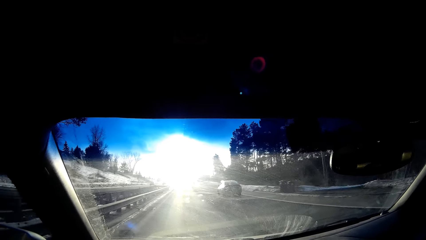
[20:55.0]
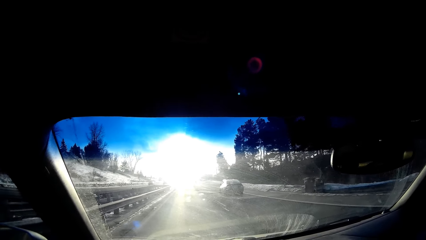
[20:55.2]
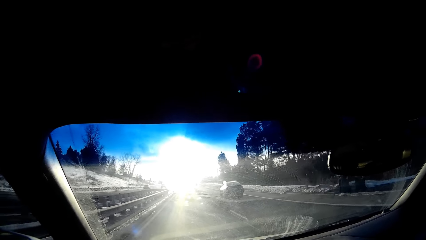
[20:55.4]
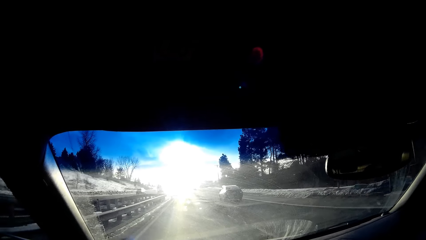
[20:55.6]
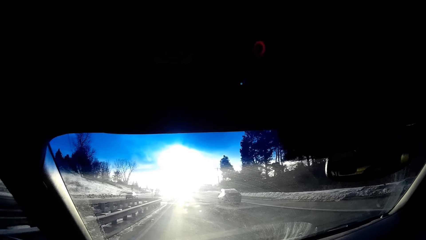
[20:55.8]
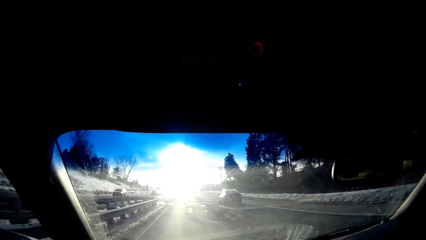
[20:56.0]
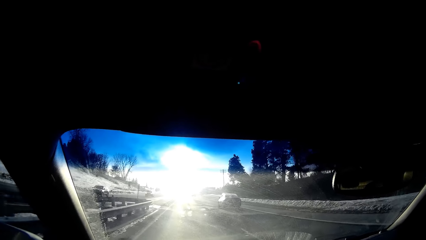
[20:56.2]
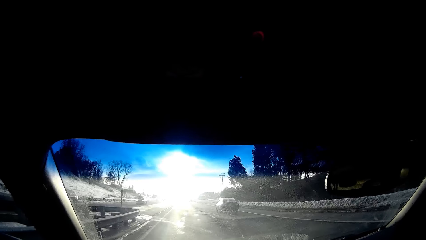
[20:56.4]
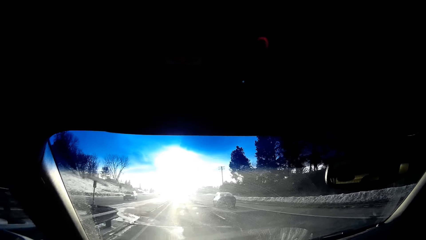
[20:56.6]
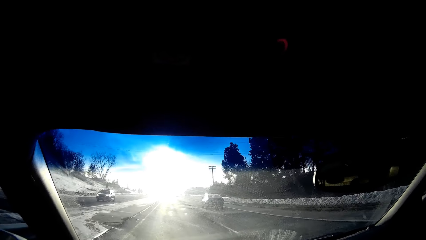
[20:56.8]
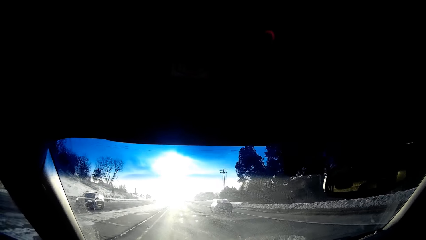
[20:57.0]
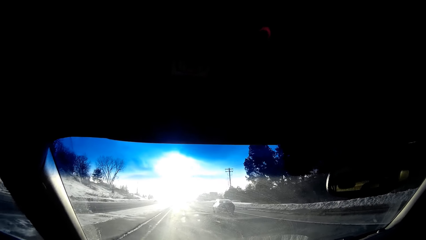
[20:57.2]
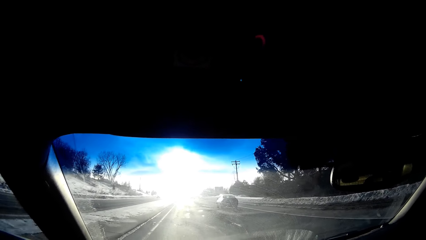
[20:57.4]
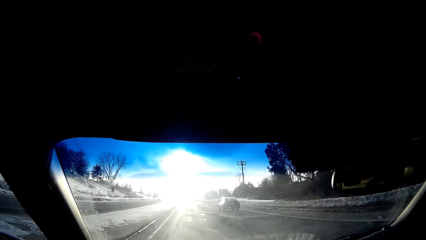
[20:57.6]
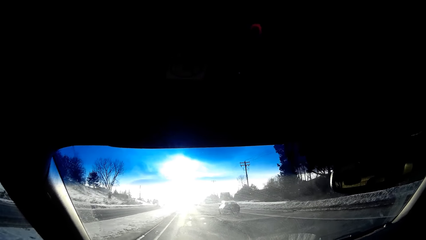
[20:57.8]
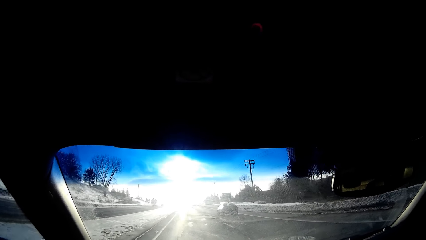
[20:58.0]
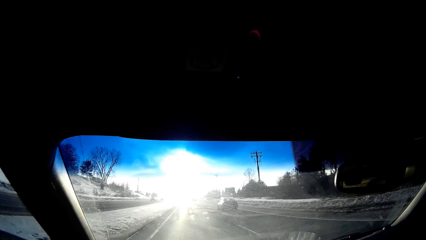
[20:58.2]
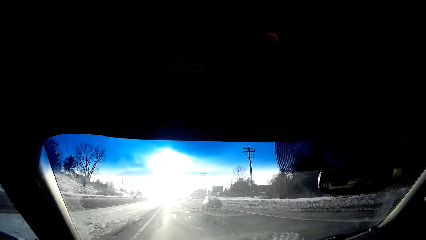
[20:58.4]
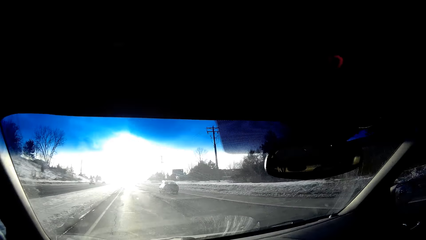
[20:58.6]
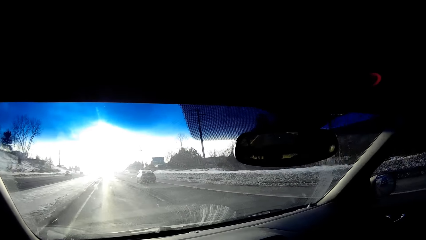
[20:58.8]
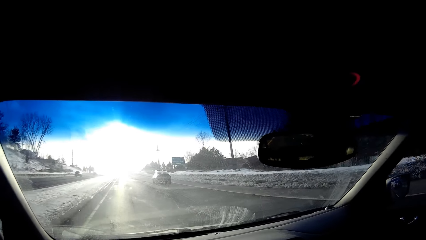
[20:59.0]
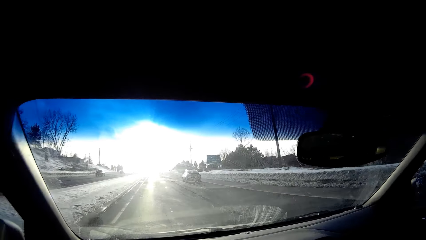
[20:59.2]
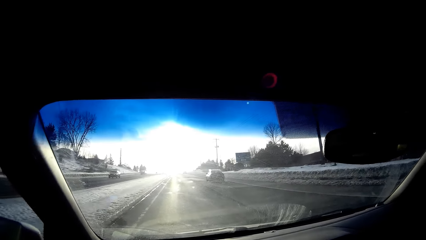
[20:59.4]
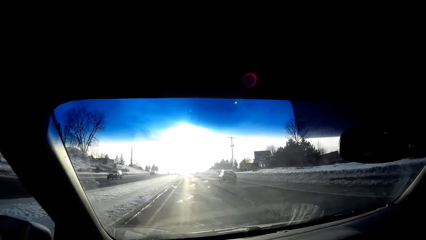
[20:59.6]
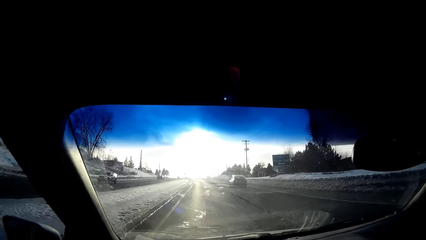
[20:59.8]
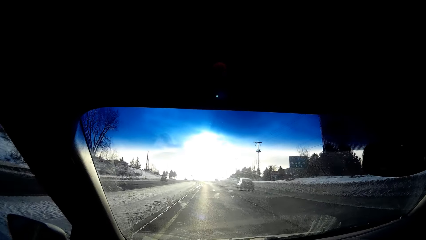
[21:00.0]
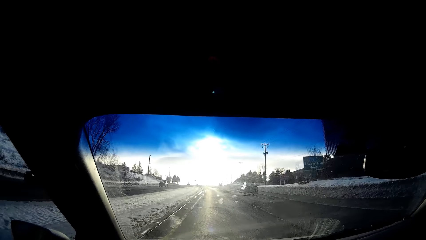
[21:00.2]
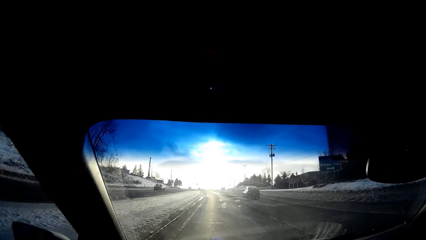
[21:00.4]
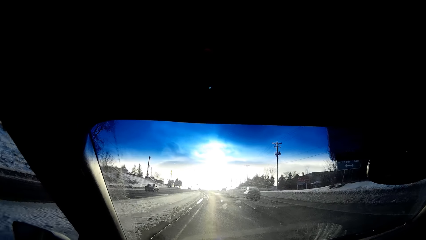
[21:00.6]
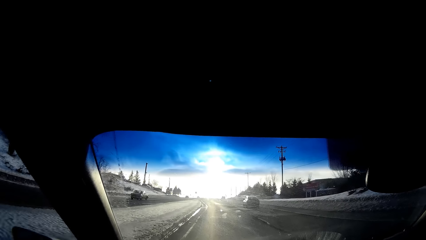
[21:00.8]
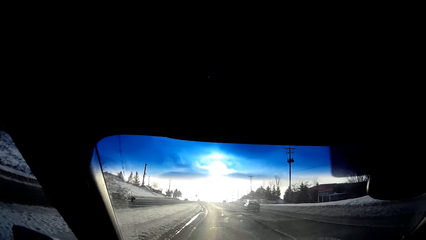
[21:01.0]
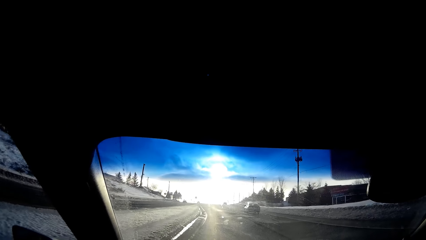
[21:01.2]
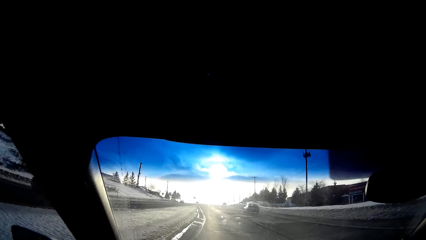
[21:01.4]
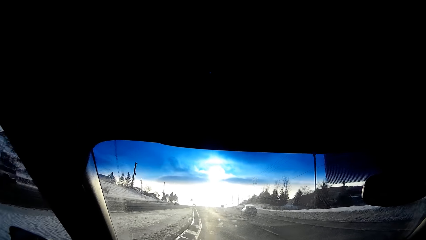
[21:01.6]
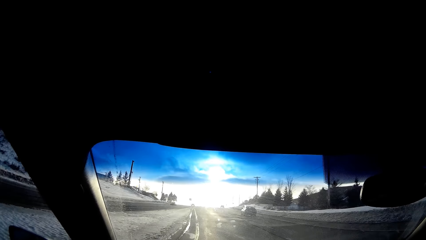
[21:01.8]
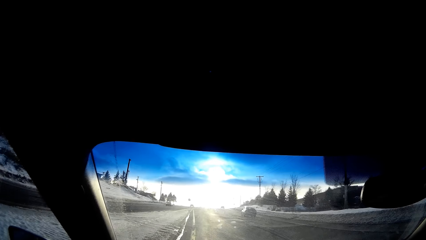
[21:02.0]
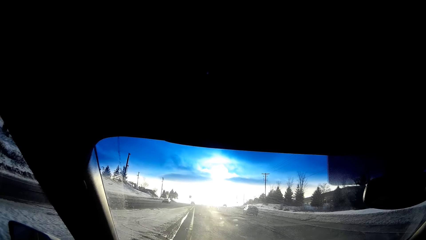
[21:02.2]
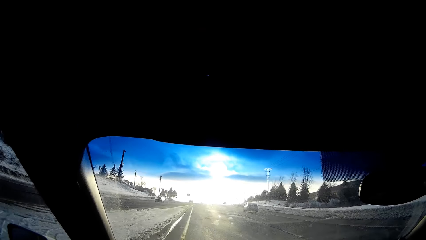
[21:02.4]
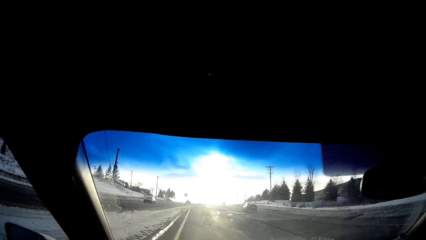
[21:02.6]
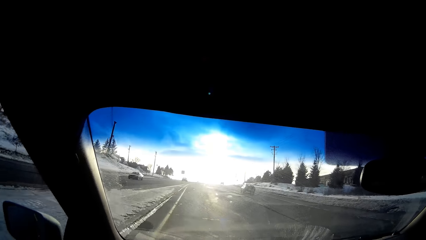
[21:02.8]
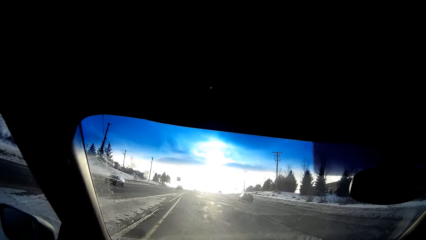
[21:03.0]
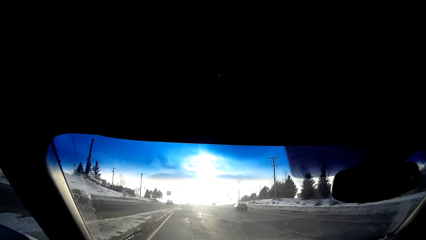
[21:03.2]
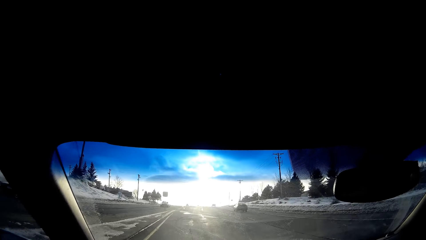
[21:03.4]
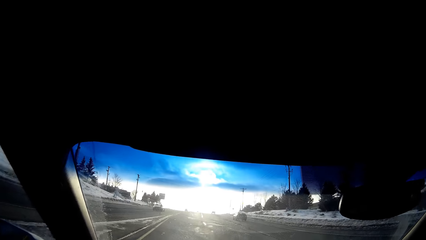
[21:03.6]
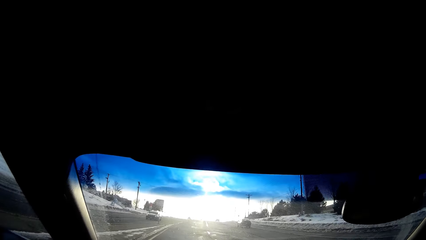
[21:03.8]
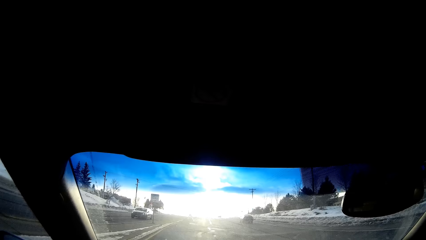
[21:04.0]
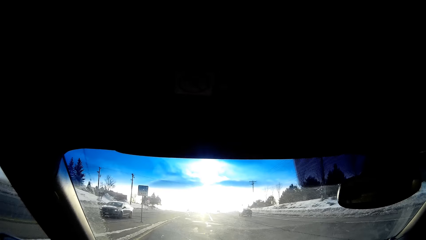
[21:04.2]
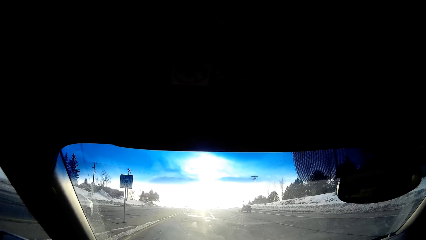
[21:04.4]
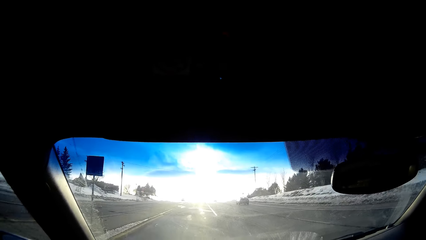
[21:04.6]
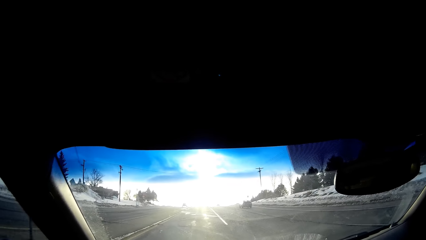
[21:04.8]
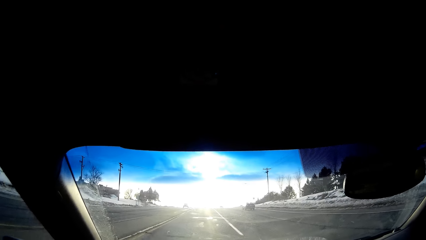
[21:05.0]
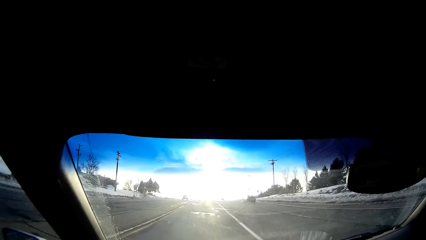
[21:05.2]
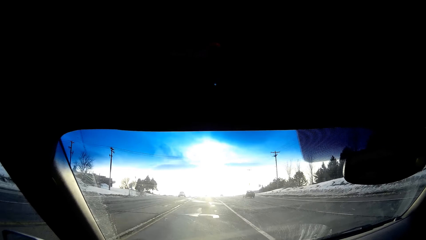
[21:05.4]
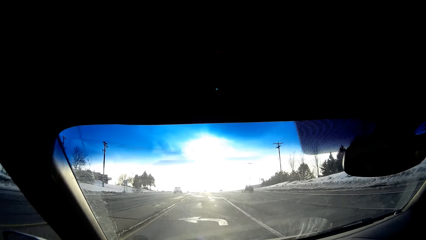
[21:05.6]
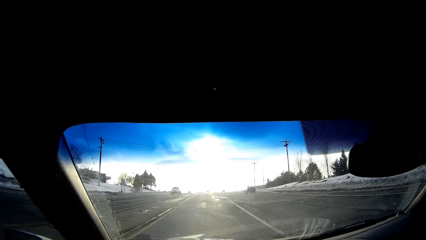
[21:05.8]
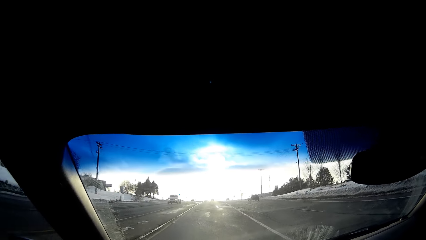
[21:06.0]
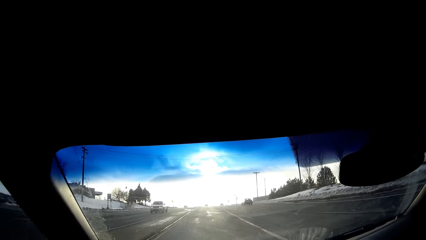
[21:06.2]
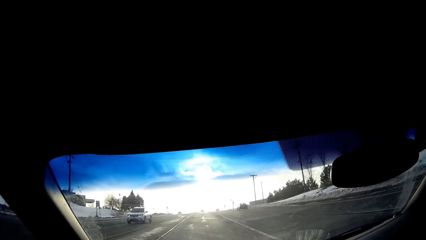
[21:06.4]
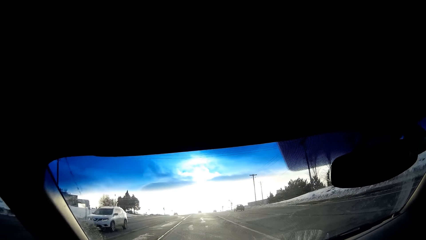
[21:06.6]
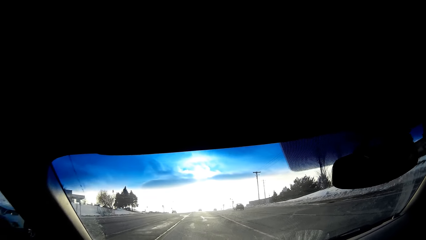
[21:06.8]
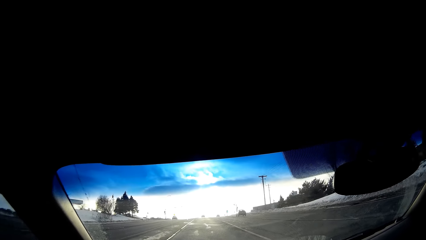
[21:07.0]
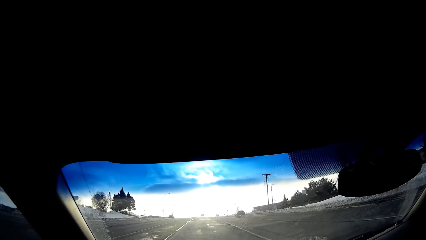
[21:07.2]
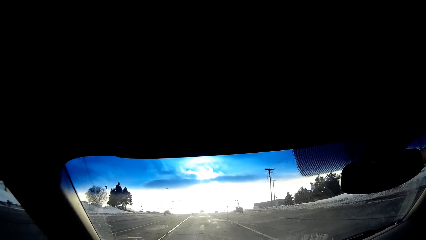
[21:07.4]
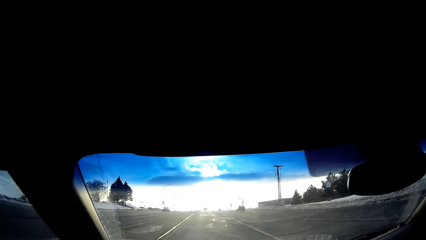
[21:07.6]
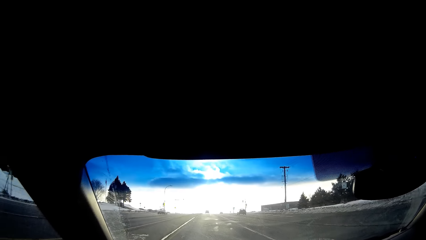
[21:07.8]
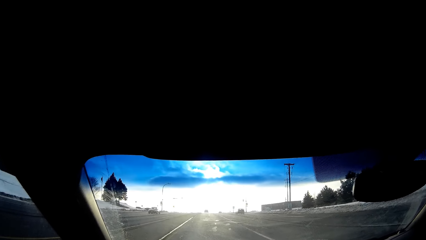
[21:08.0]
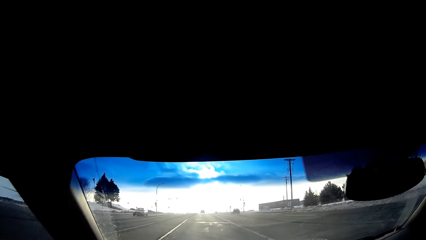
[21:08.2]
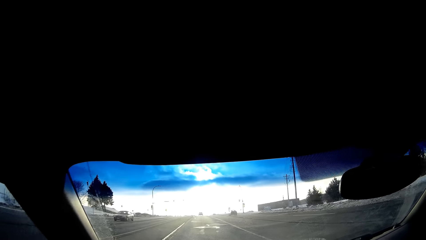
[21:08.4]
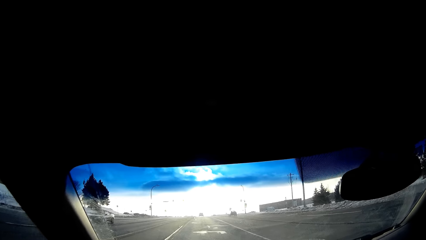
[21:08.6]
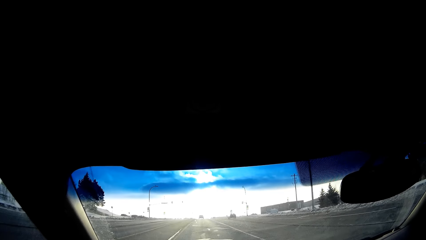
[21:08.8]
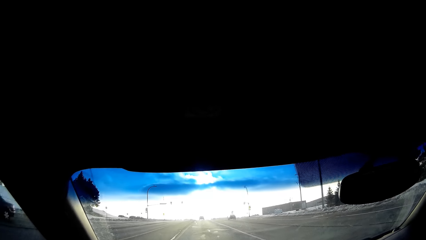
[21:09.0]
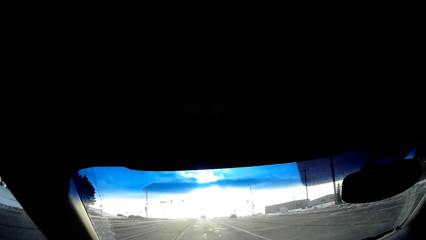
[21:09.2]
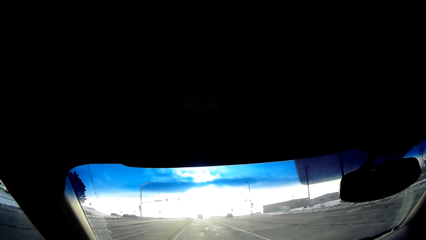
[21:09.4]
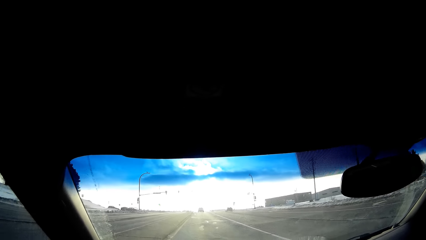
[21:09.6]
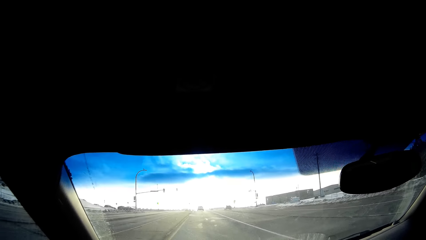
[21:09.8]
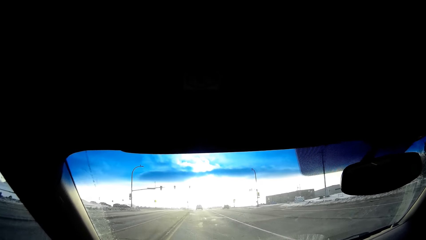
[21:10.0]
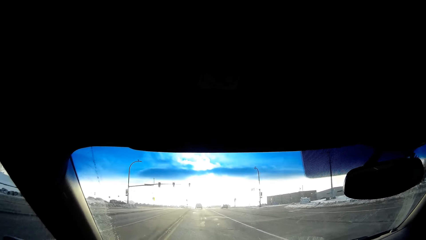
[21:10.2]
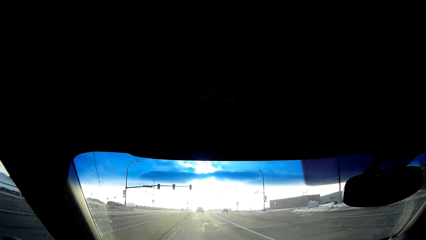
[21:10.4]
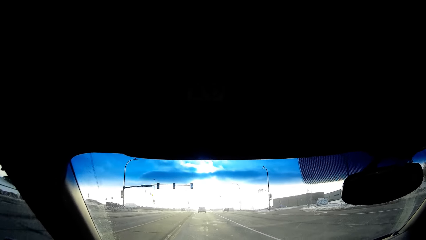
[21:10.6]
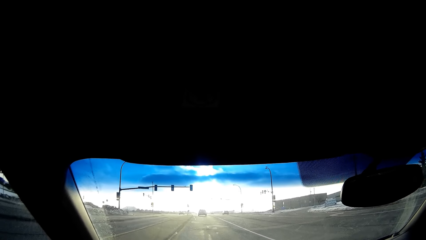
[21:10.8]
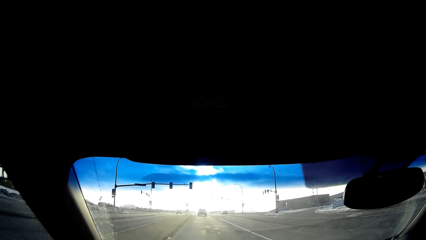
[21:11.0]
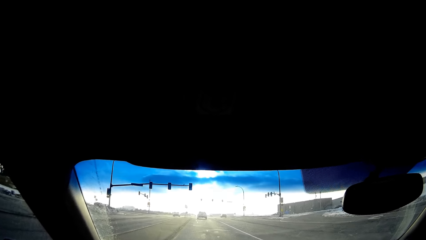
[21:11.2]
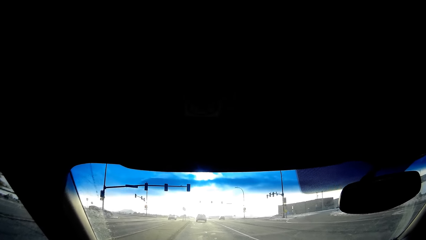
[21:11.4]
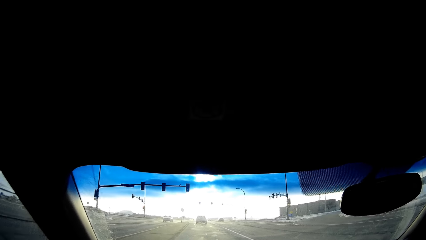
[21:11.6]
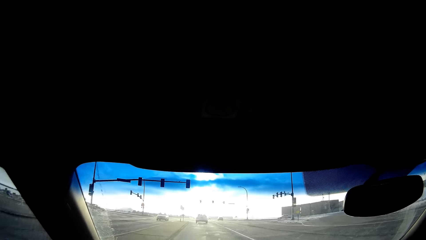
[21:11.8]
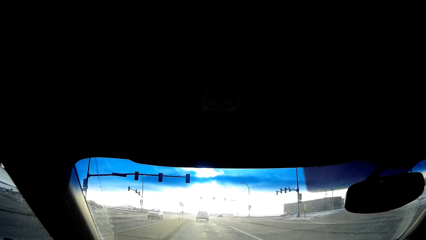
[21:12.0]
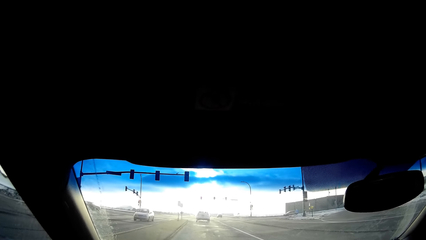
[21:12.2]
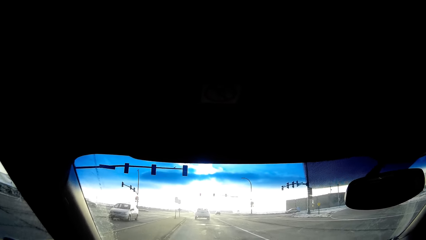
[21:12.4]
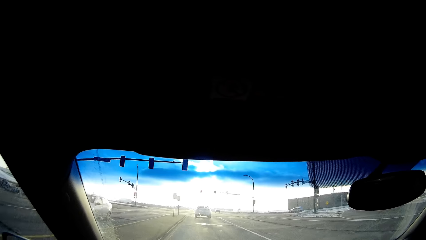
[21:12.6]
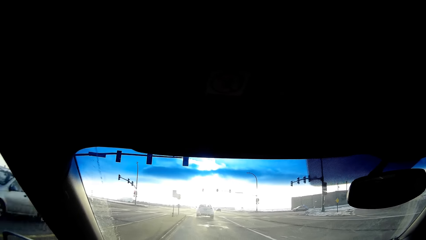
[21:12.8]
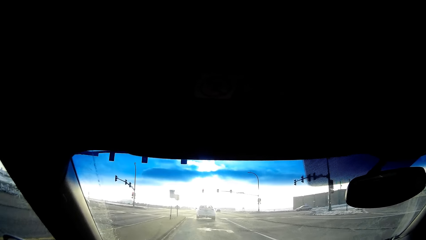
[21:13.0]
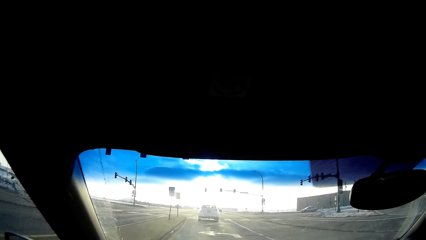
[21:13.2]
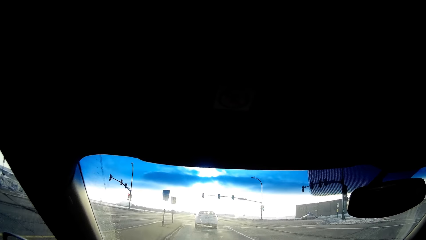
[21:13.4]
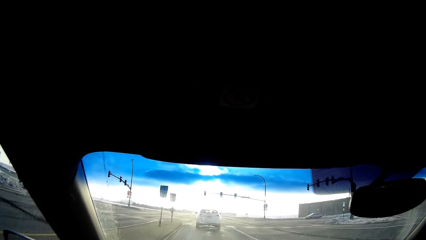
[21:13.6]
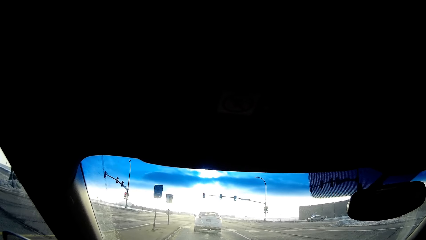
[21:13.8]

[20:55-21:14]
The camera wearer looks around. They drive on the road.
